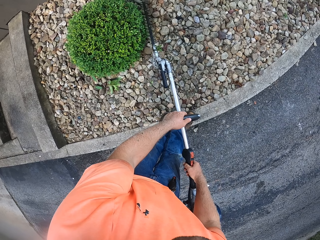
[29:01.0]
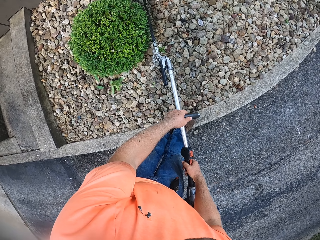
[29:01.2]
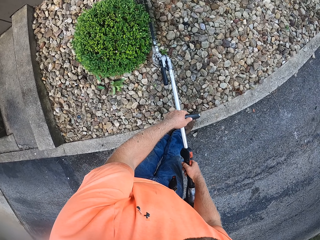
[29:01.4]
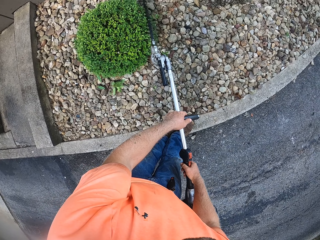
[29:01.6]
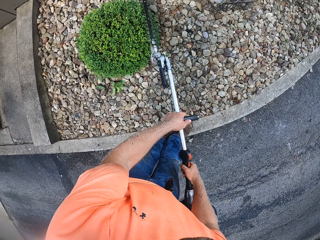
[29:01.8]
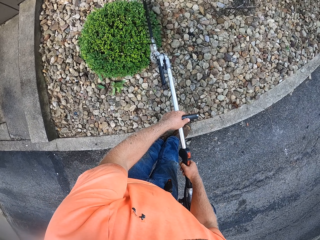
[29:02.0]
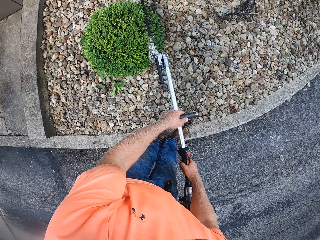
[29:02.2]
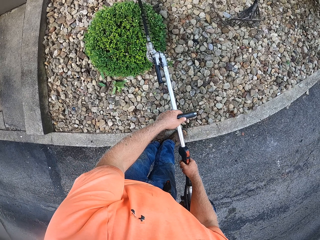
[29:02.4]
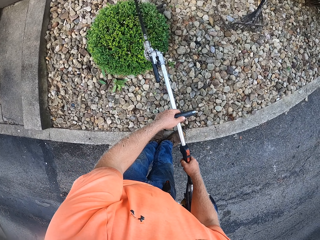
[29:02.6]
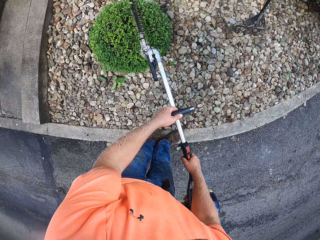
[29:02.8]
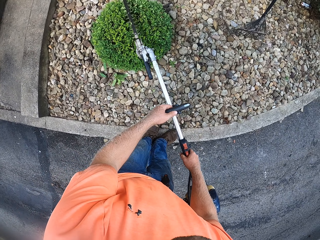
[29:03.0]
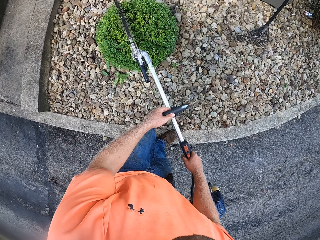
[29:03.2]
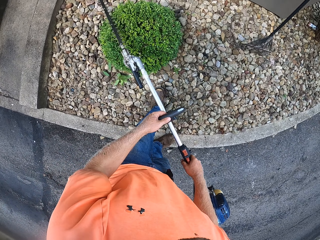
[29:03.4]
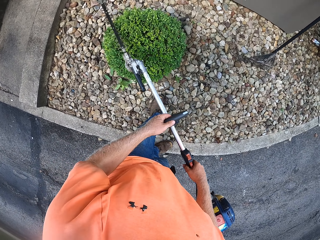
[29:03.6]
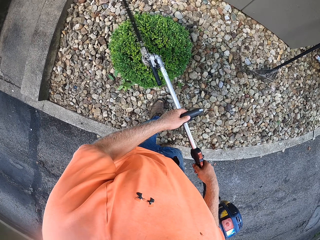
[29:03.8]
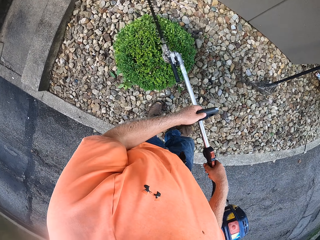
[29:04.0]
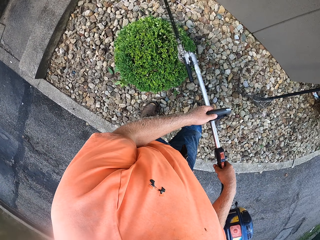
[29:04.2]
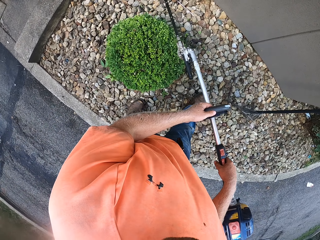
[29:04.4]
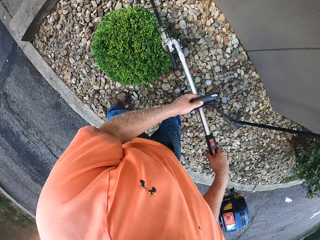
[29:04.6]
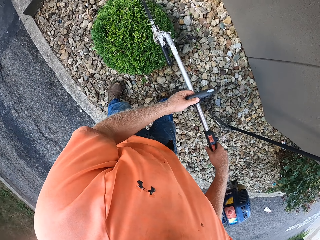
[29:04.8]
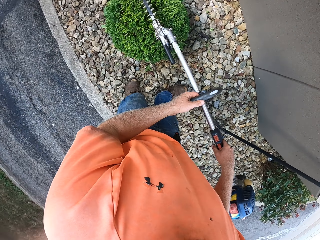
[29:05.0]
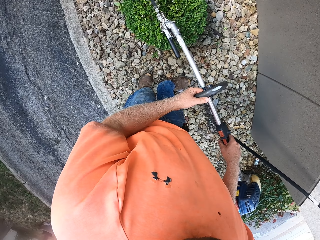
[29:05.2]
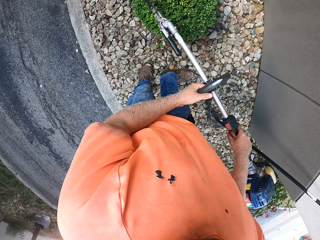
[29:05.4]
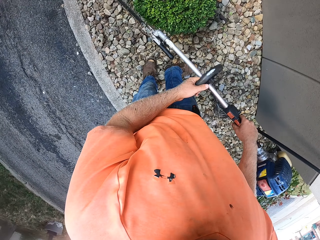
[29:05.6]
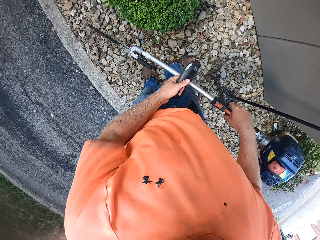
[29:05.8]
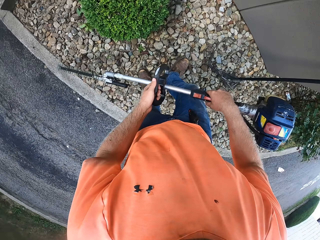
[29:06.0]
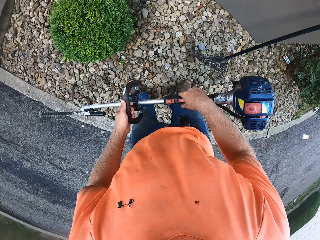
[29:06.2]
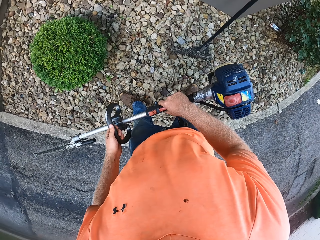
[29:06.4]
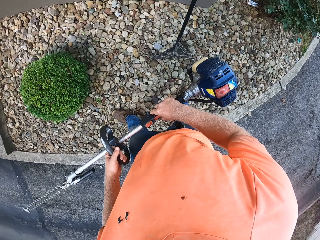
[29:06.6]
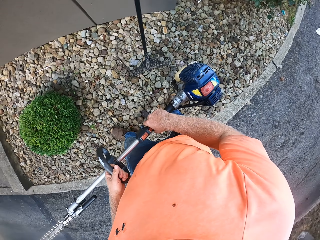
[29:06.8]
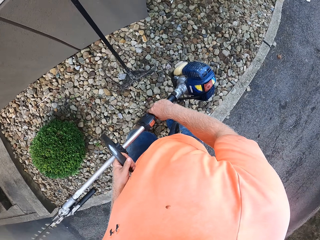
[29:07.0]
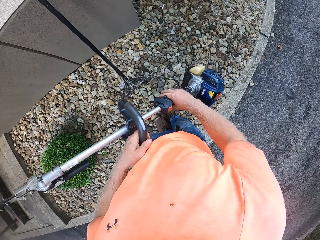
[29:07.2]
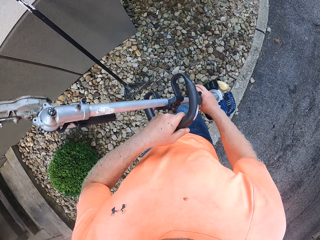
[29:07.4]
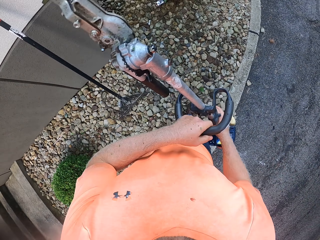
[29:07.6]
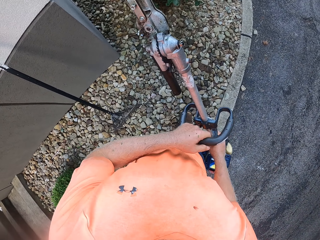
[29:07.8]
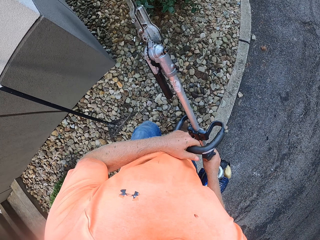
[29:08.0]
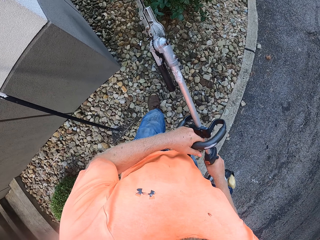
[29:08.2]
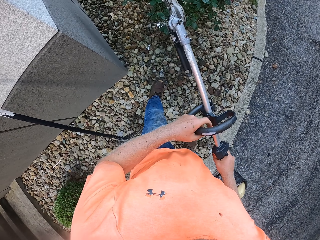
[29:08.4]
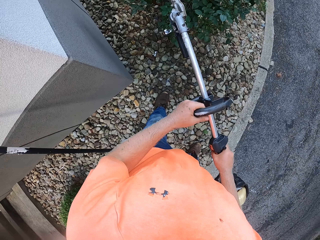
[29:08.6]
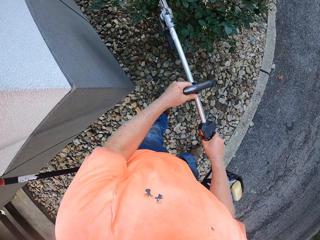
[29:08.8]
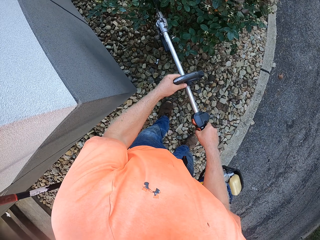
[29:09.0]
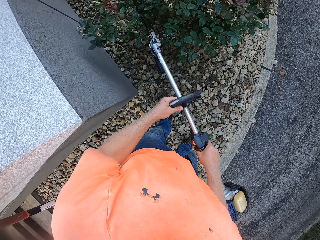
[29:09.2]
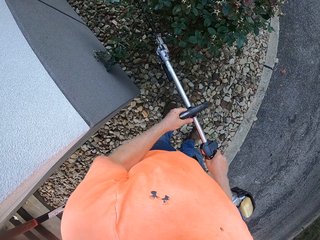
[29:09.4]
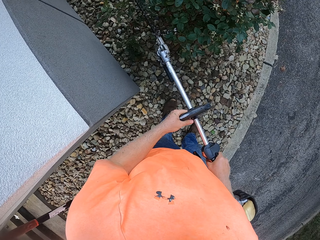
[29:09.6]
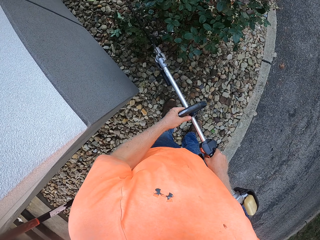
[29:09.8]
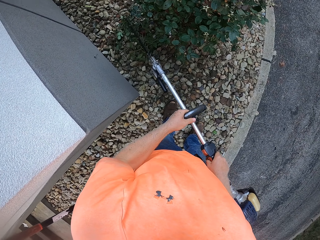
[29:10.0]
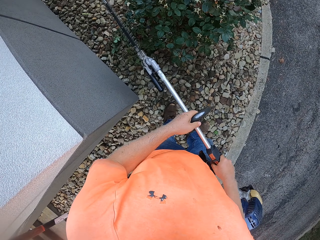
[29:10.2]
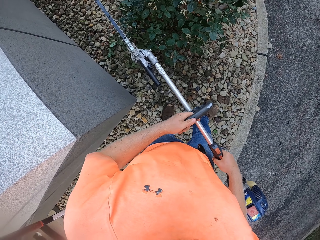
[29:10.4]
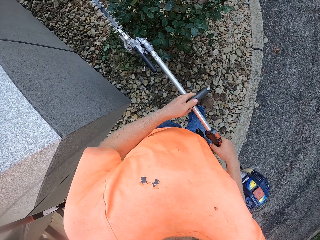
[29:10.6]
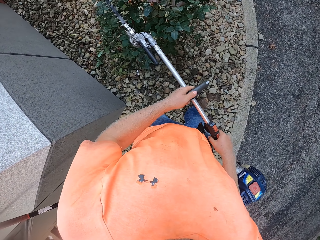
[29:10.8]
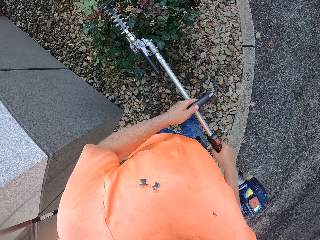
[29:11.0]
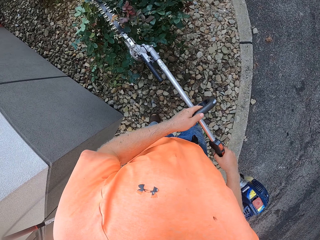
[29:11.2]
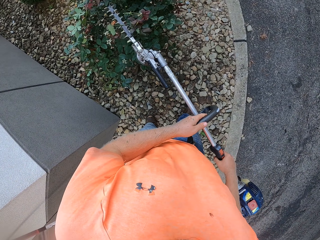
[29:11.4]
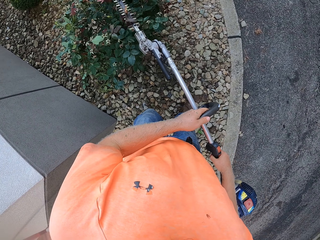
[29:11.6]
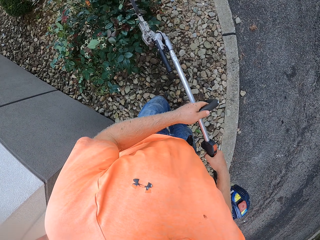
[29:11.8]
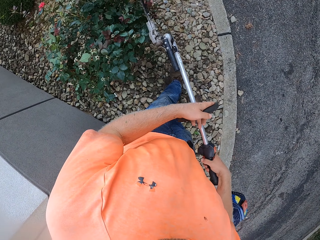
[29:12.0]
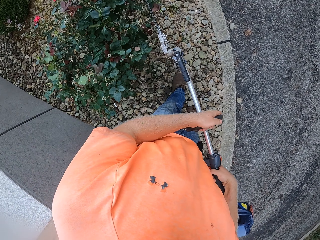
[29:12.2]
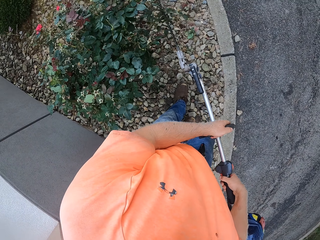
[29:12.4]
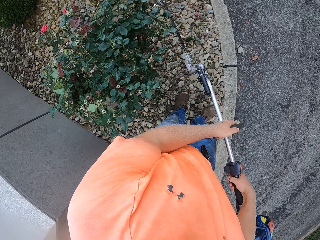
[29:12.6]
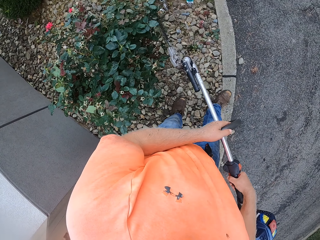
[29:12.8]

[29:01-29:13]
The camera wearer cuts the branches. They trim shrubs with the hedge trimmer in both hands.

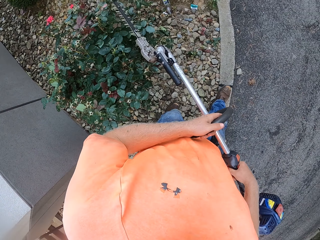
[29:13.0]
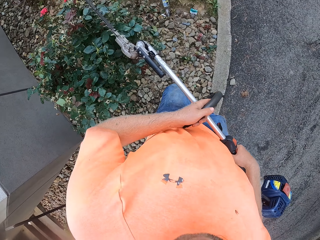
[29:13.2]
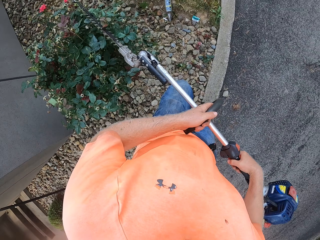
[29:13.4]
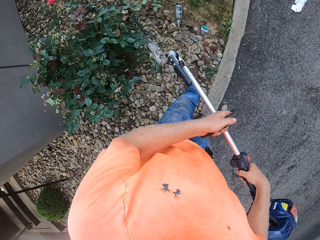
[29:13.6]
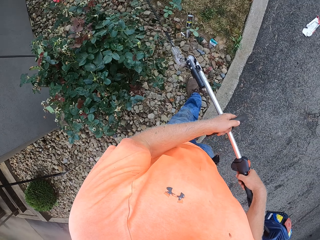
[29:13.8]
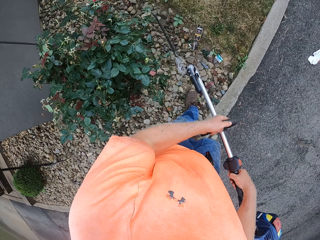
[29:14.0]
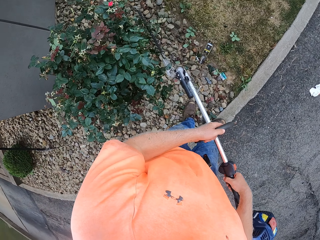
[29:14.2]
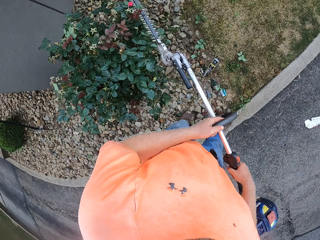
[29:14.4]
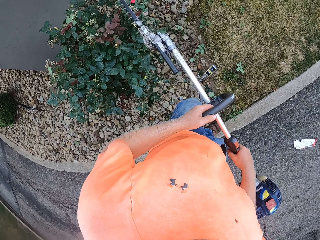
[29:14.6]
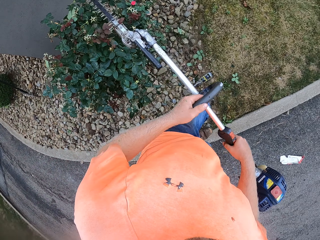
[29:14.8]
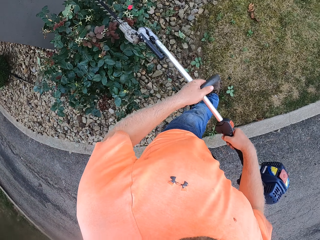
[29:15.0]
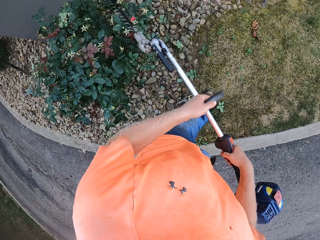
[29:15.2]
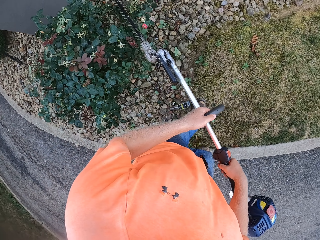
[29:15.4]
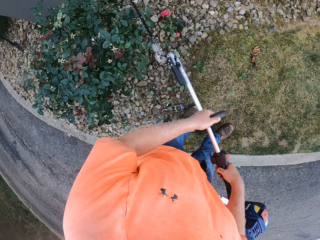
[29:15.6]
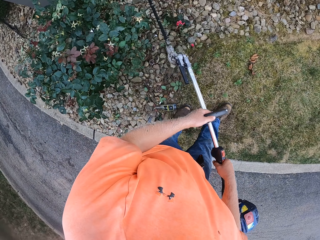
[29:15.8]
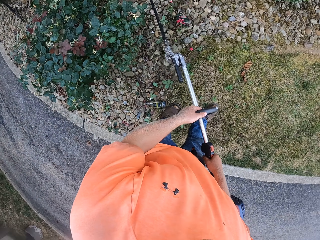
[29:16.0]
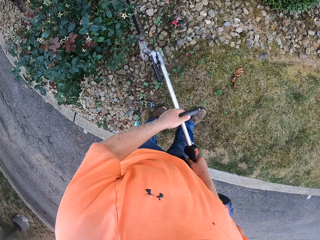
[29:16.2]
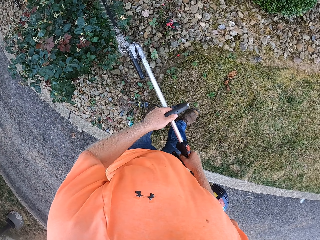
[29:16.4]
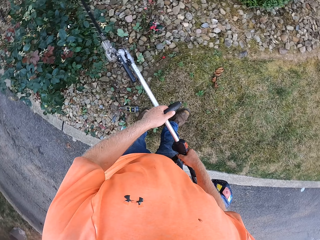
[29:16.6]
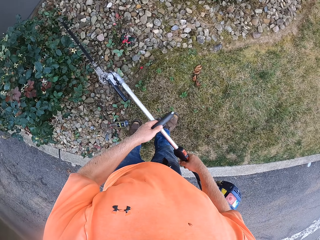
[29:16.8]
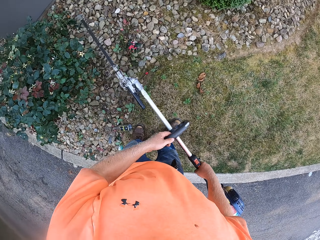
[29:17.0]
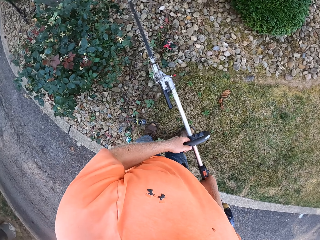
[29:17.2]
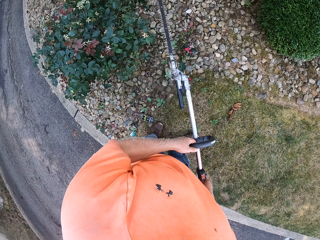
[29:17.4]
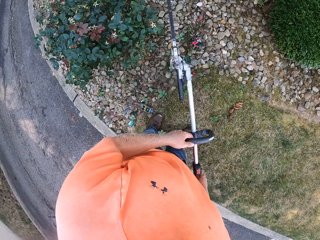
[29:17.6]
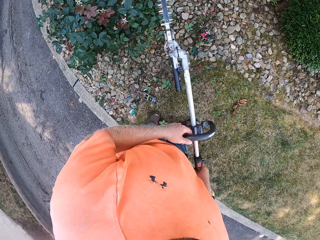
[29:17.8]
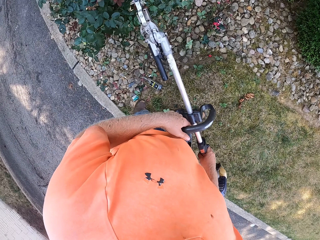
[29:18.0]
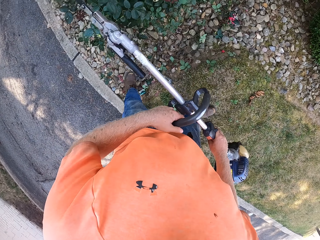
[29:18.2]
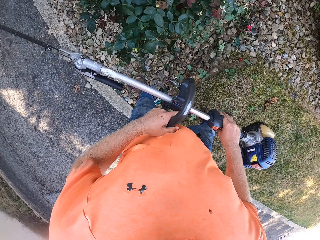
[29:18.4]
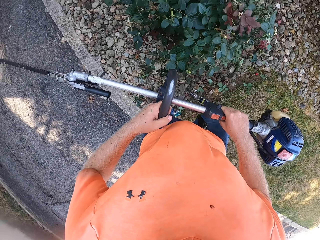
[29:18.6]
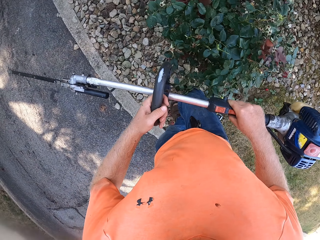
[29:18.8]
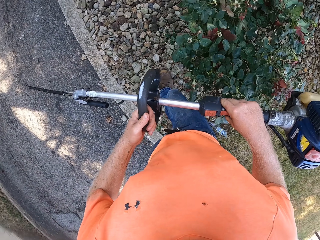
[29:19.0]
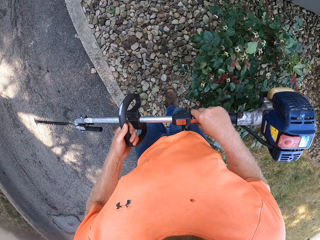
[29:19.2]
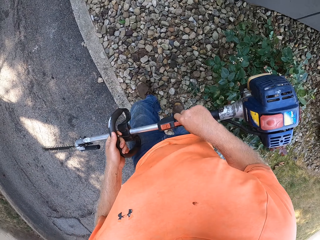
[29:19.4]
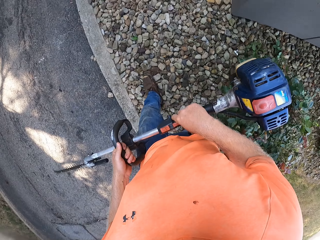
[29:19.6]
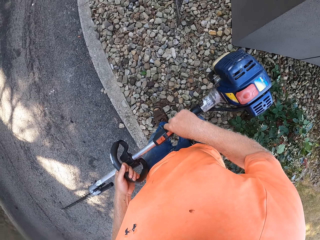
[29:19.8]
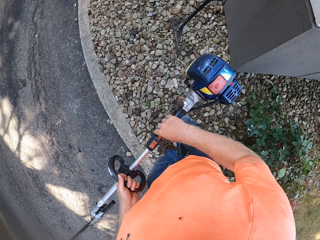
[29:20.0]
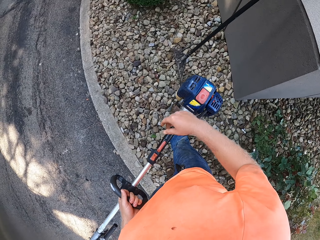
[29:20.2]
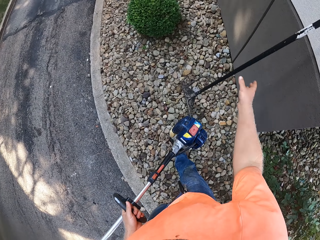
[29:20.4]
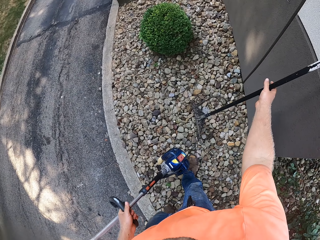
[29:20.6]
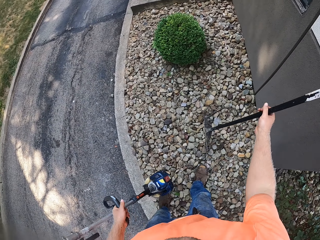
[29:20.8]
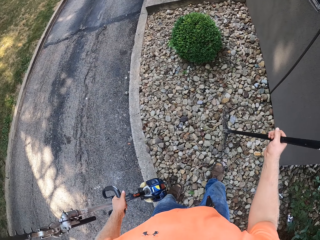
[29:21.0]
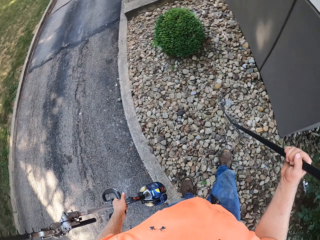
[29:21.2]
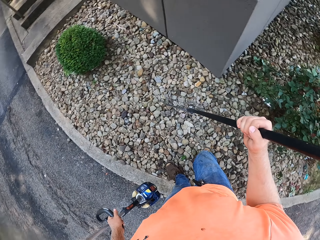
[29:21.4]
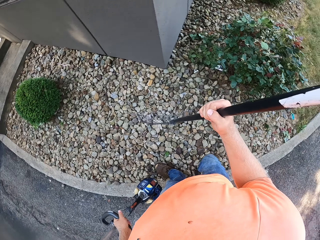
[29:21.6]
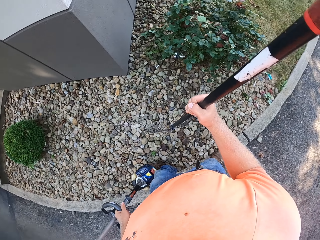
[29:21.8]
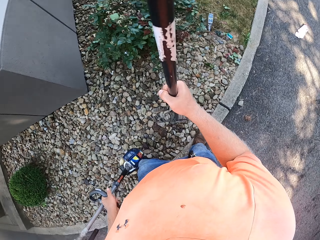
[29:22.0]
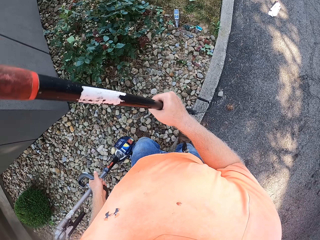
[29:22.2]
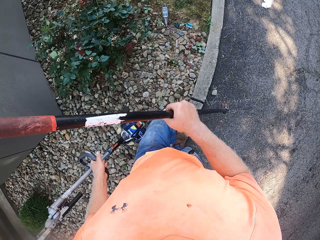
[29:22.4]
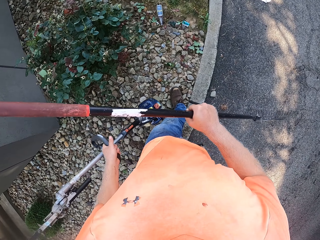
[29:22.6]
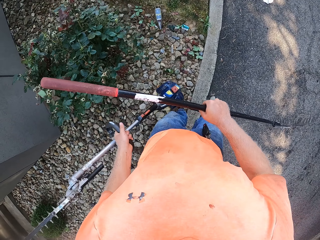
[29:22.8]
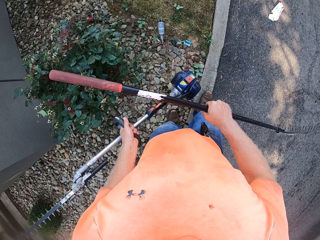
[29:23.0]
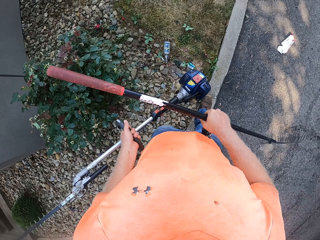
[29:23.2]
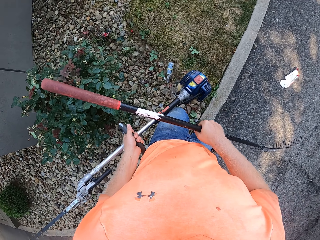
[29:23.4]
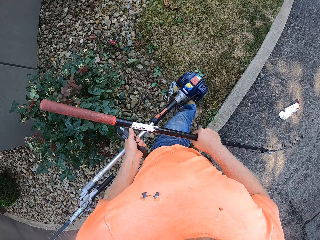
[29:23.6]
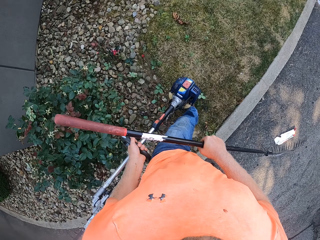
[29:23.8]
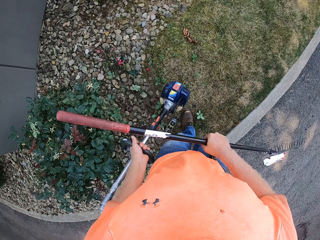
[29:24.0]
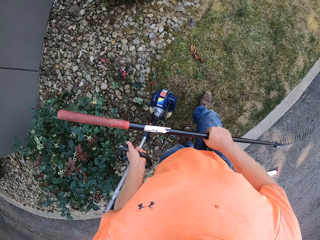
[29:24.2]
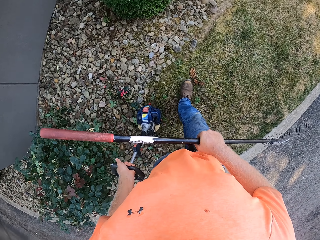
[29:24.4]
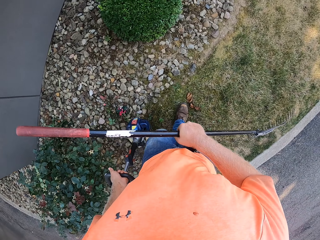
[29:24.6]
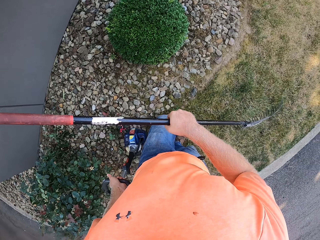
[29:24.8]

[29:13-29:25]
The camera wearer picks the rake from the ground with his right hand. He holds the mower with the left hand.
